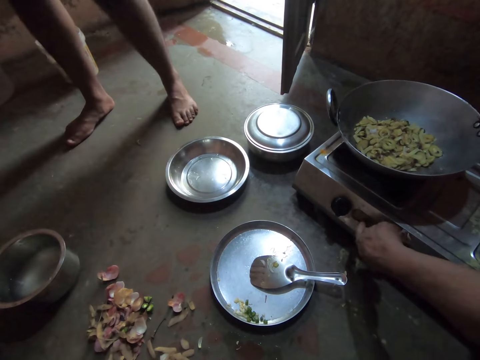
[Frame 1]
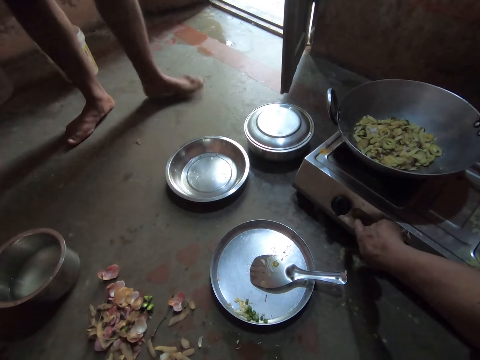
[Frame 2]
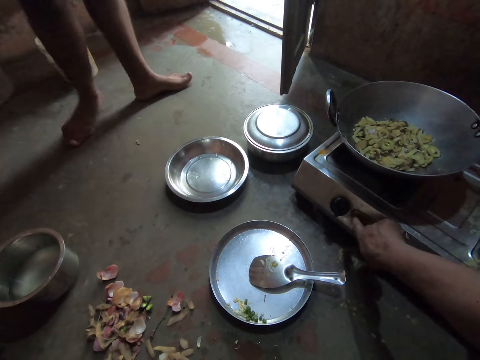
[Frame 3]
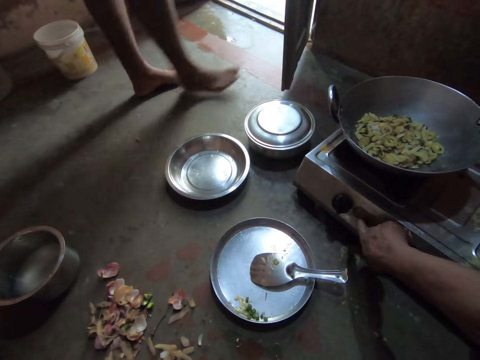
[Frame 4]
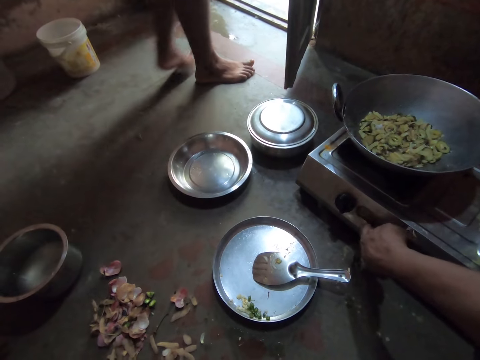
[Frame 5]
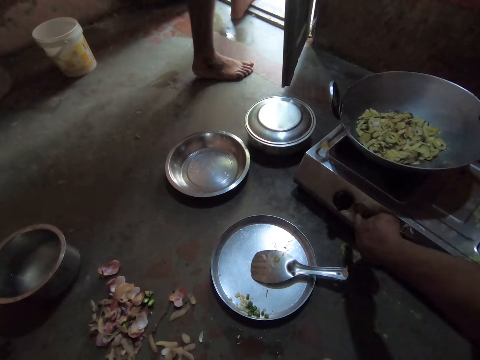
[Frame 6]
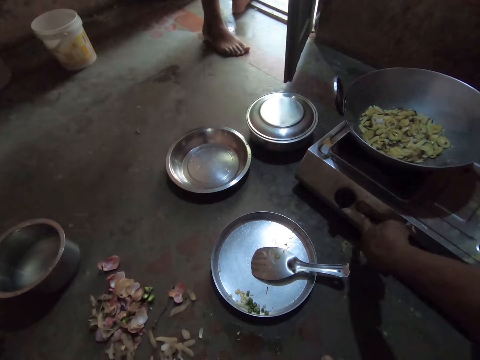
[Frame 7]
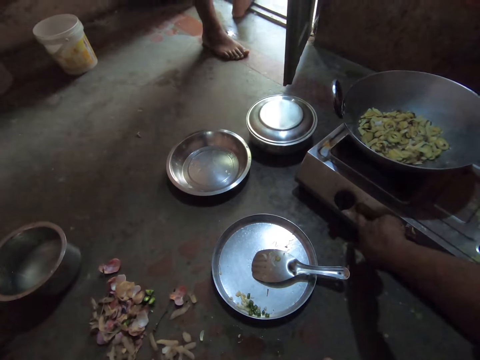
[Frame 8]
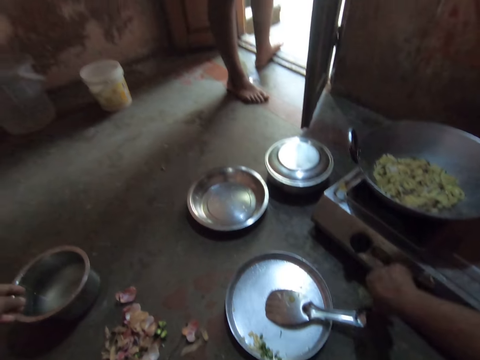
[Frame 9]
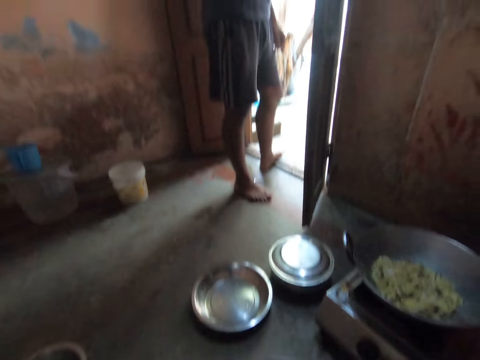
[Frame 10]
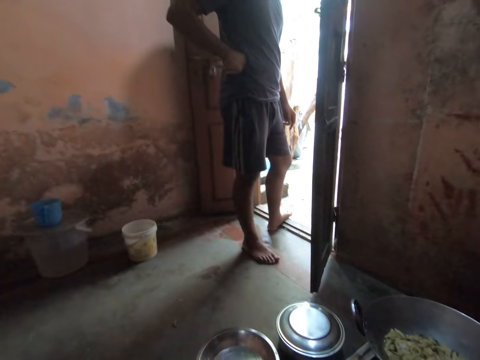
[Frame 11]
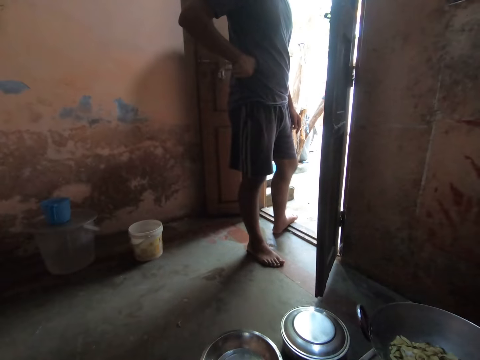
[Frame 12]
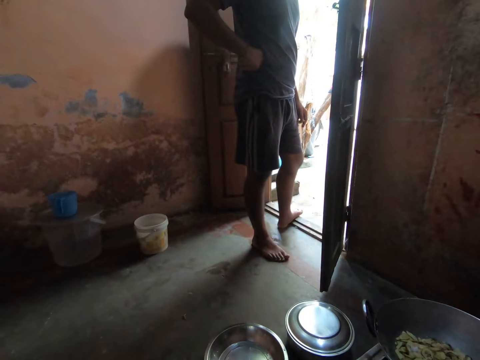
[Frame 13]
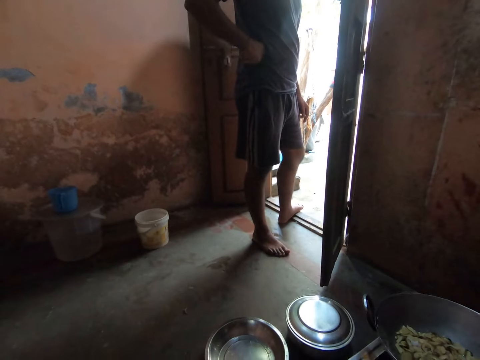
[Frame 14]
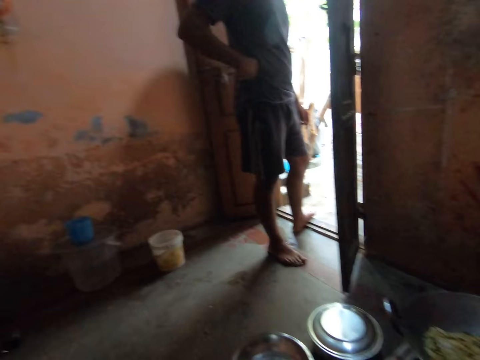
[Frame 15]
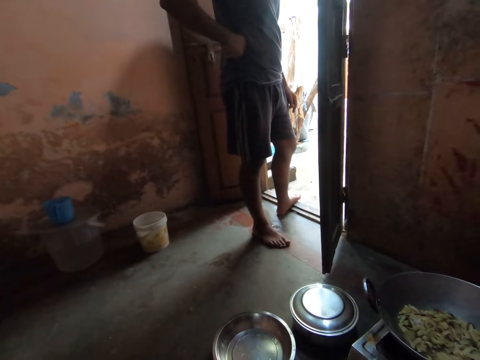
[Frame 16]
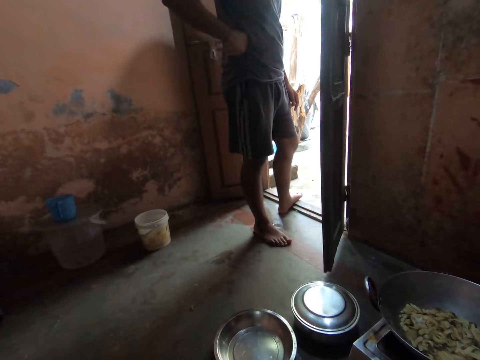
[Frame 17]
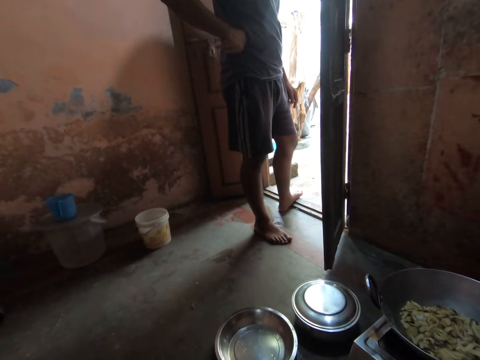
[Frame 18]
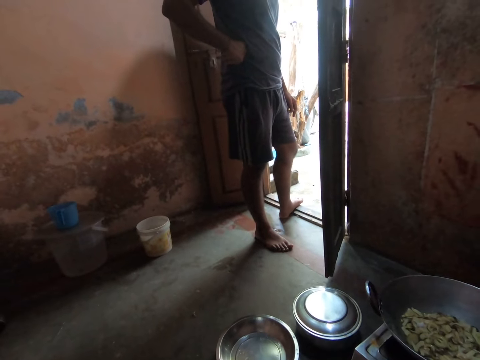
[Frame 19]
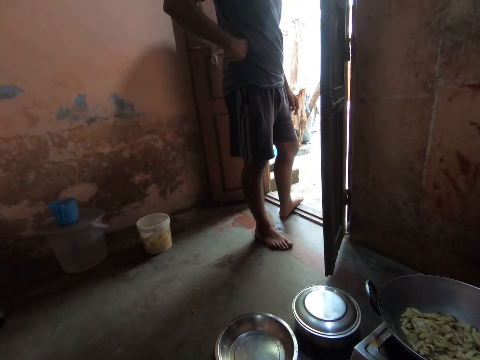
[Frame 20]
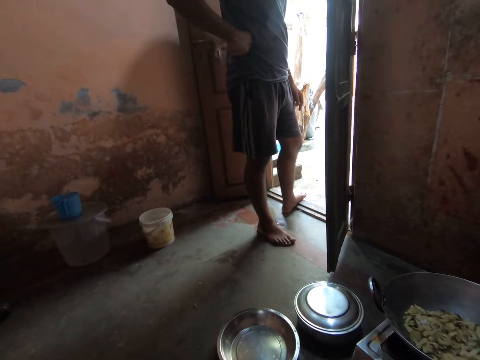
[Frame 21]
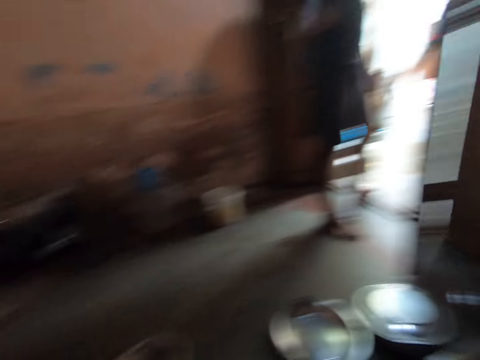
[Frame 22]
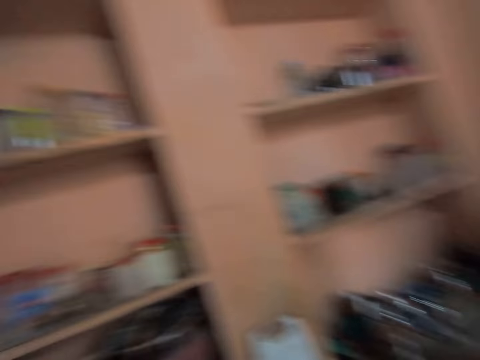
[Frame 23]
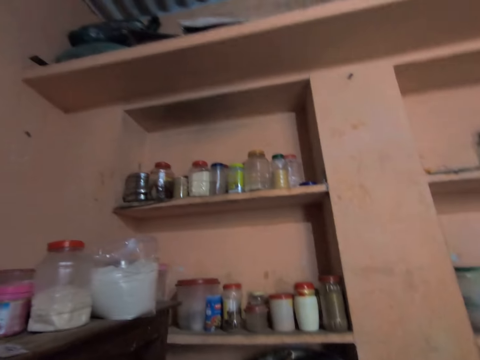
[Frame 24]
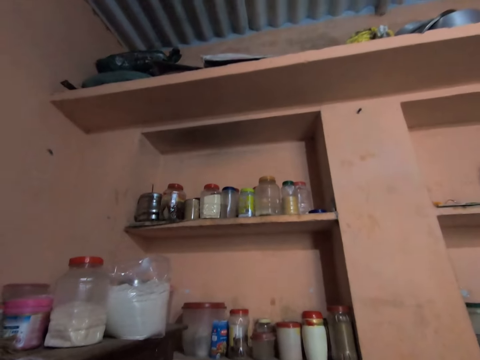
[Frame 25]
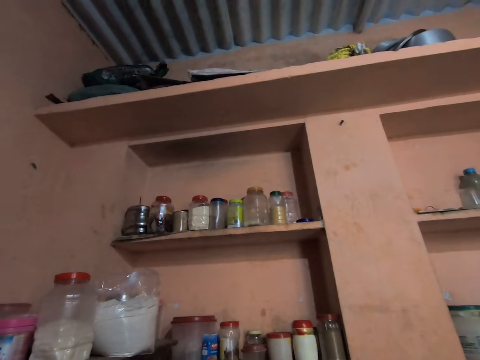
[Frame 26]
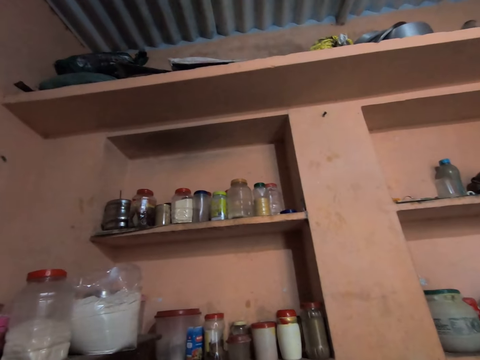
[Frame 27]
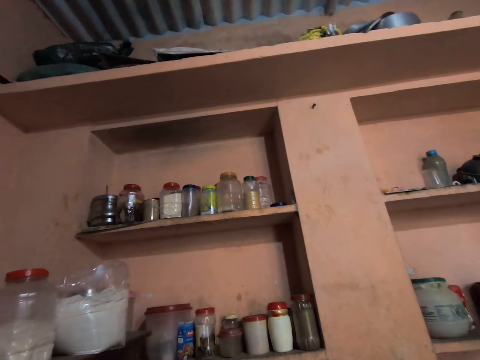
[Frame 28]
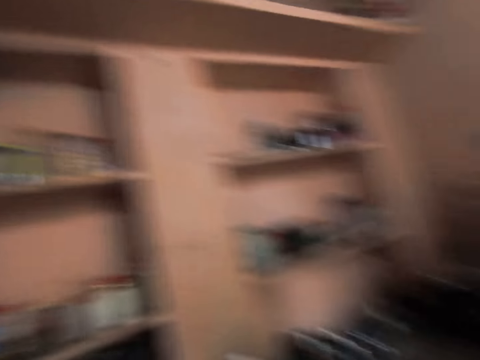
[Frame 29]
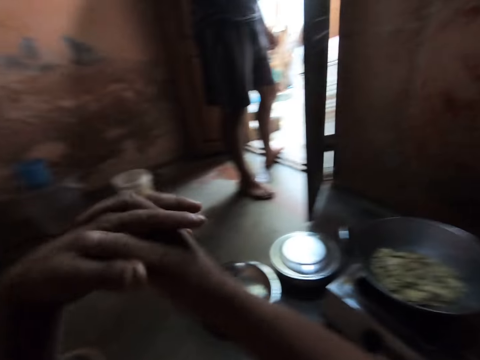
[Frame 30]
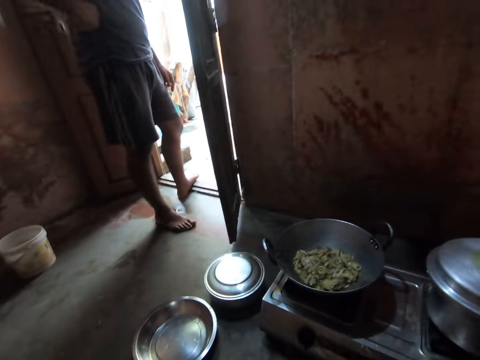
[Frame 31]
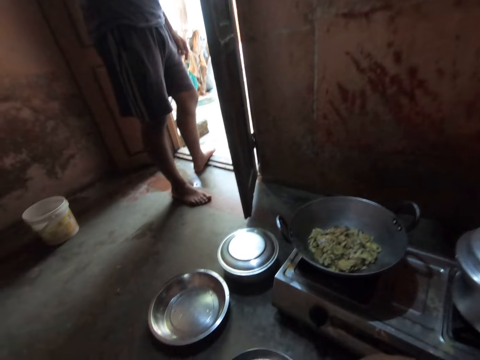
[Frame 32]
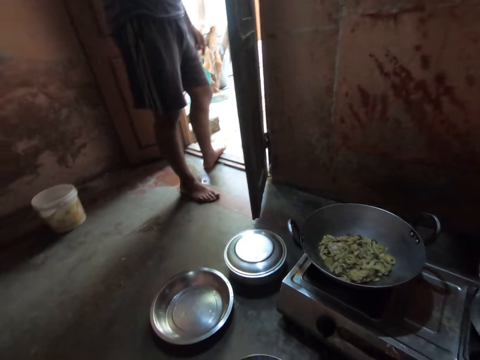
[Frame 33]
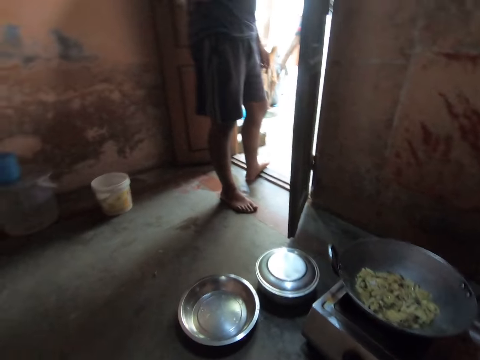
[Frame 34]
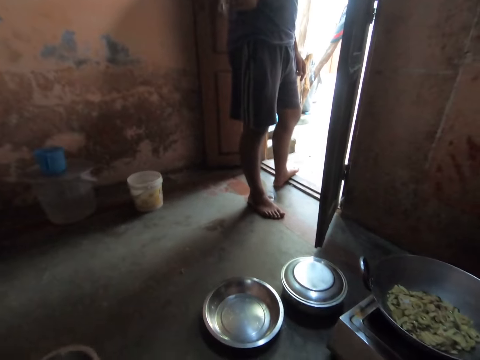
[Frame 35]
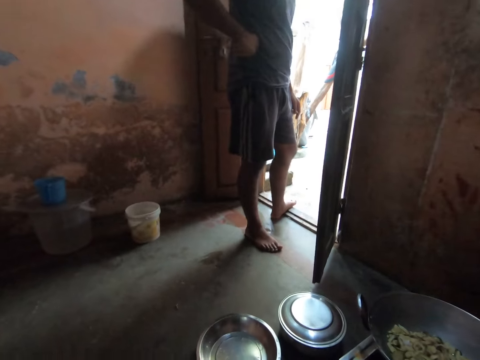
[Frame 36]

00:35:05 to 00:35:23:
A man moves towards the door. The man talks to the camera wearer. The camera wearer converses with the man. They stare at the man. The man converses with the camera wearer. The camera wearer talks to the man. They look around. They converse with the man.

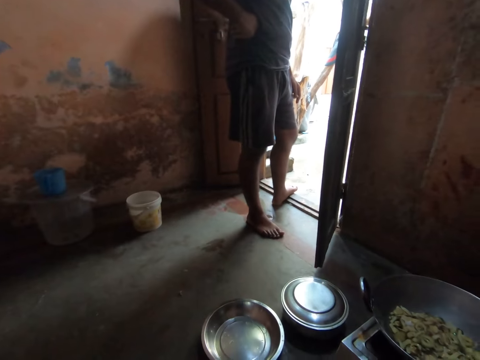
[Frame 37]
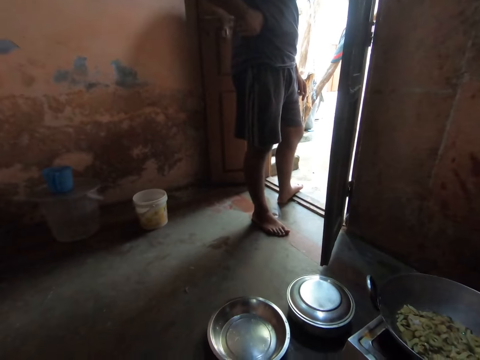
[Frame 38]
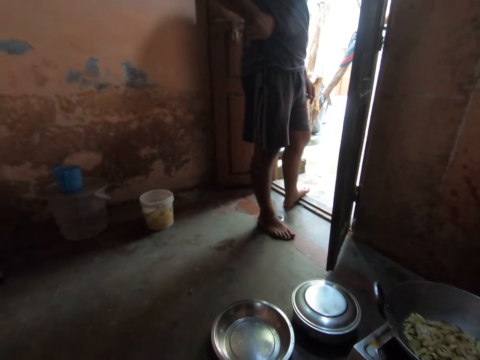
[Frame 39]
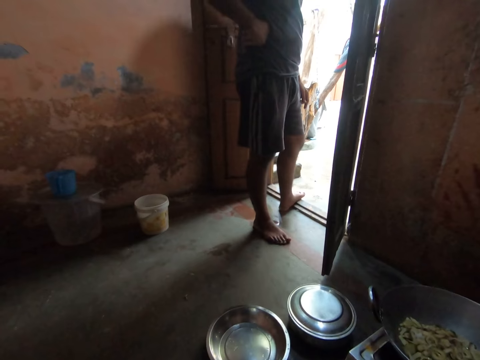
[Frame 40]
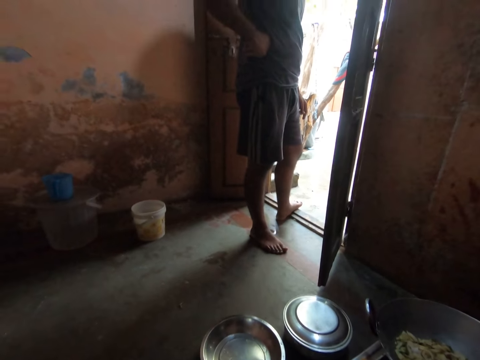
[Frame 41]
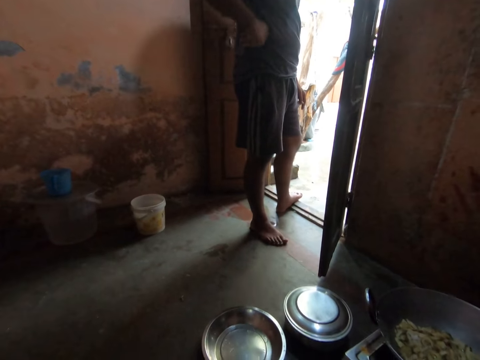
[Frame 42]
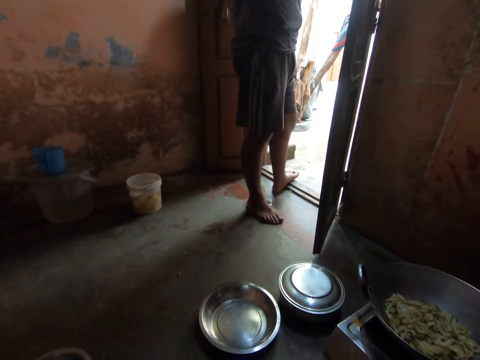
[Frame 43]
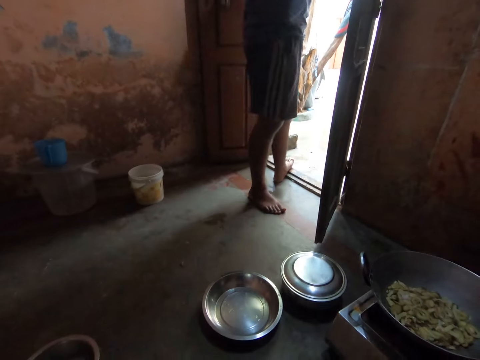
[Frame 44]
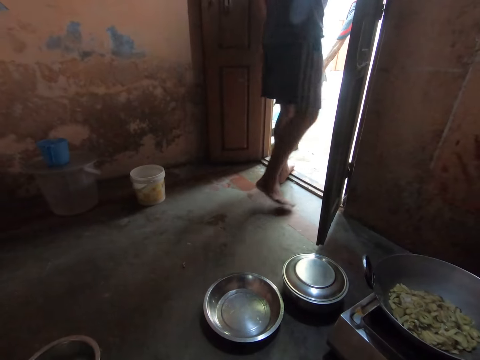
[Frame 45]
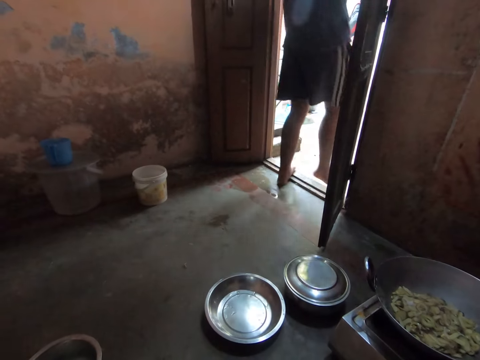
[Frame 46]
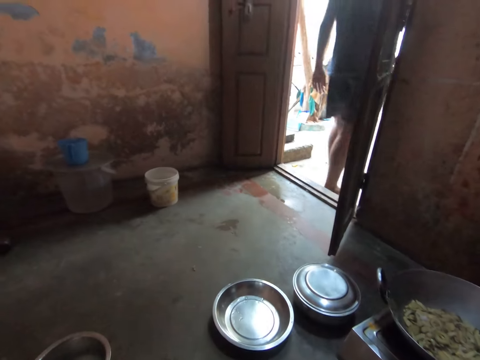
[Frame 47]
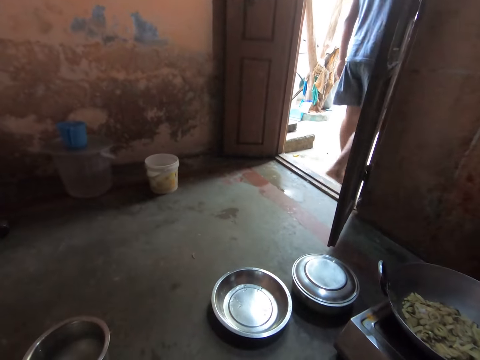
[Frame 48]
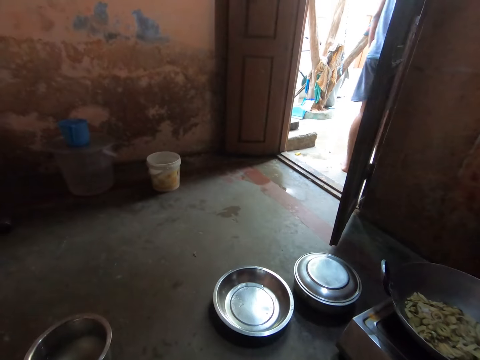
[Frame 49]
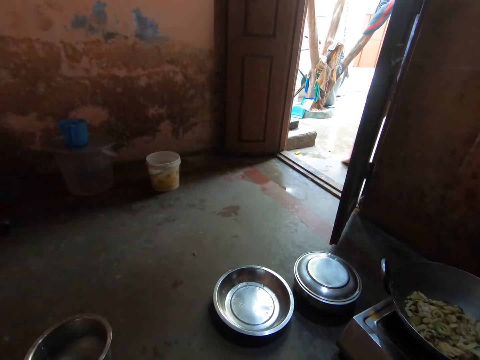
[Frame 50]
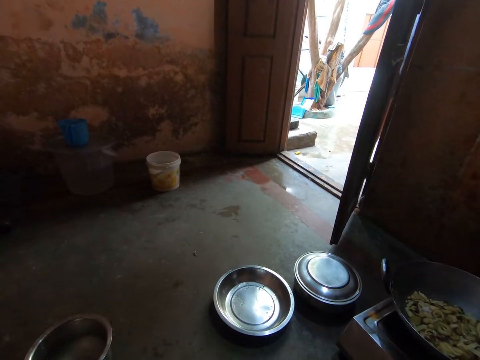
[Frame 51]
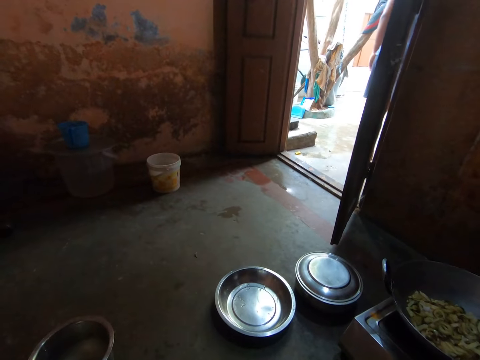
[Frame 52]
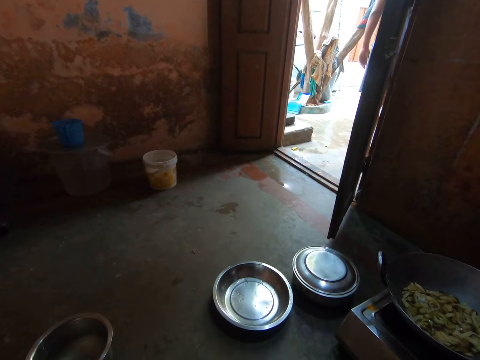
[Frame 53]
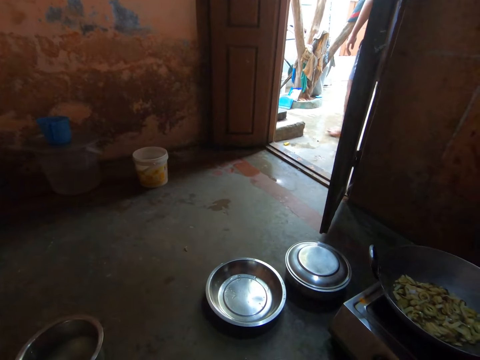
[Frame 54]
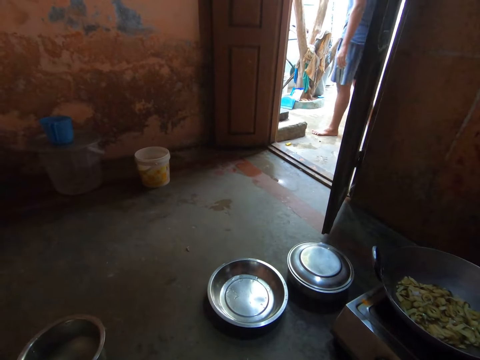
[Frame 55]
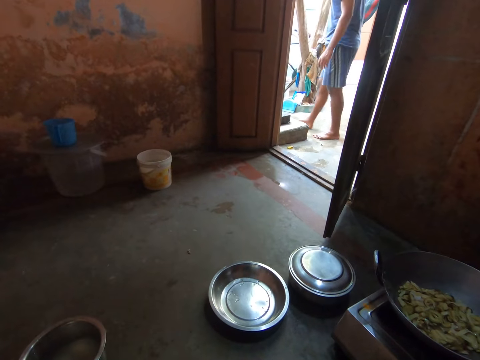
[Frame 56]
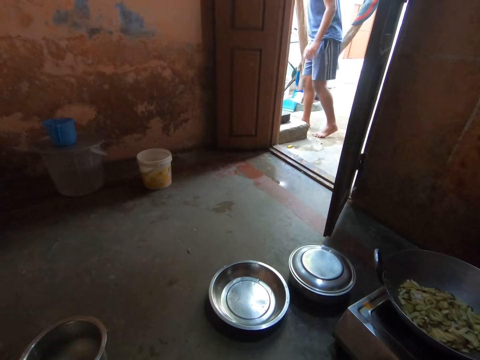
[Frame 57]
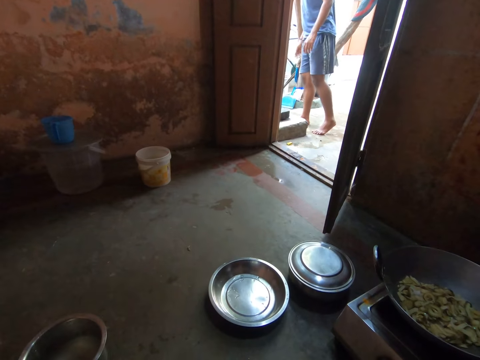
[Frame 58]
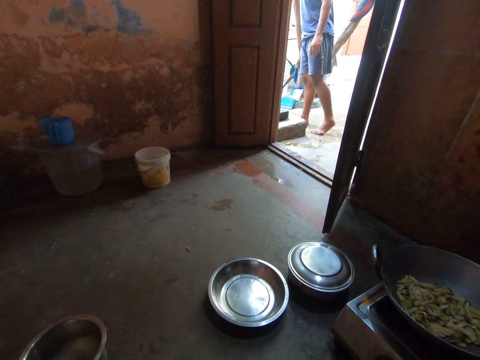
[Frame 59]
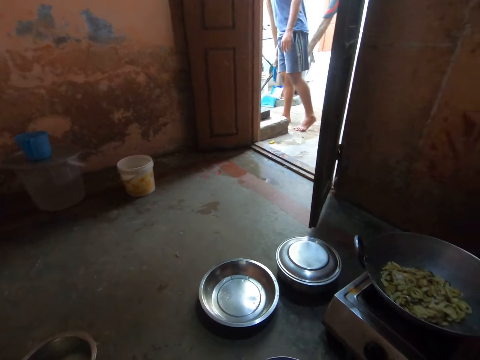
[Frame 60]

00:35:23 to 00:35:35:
A man walks away from the kitchen. The man talks to the camera wearer. The camera wearer converses with the man. The man converses with the camera wearer.
